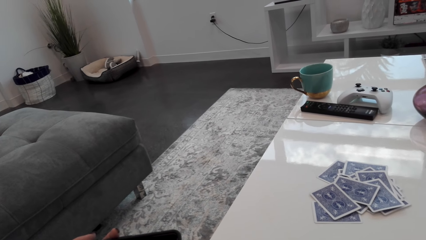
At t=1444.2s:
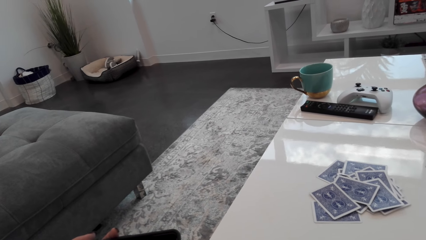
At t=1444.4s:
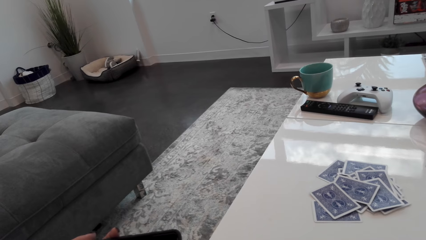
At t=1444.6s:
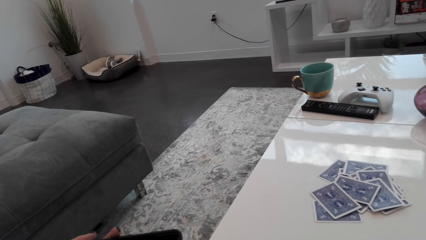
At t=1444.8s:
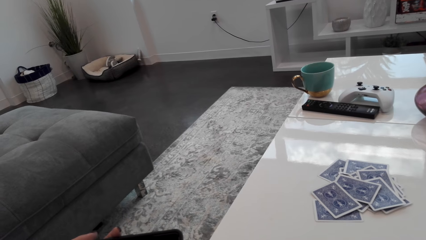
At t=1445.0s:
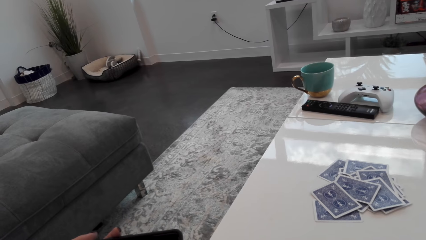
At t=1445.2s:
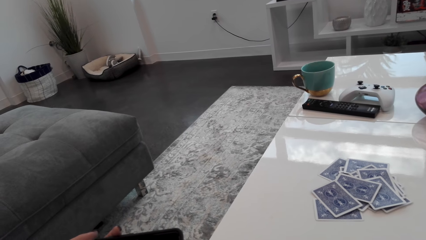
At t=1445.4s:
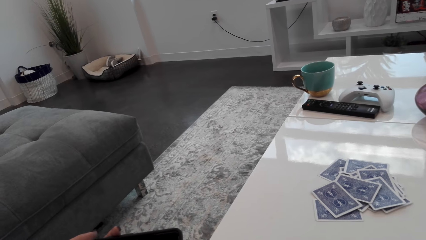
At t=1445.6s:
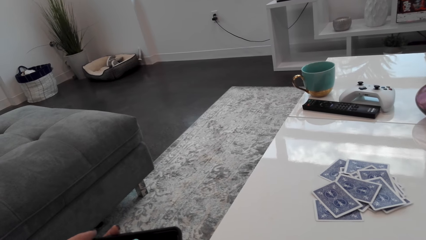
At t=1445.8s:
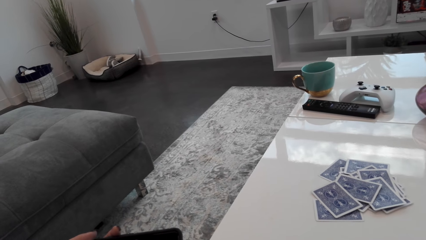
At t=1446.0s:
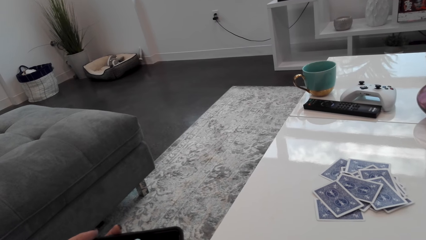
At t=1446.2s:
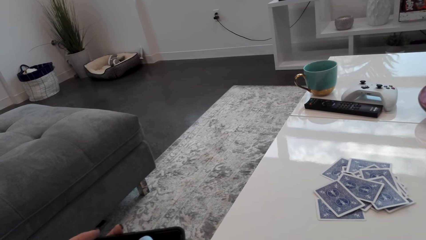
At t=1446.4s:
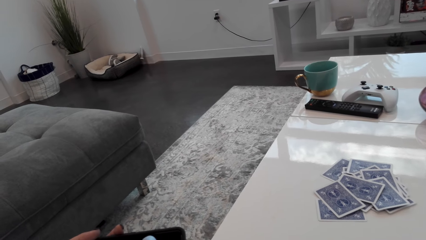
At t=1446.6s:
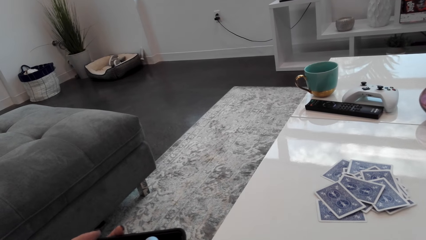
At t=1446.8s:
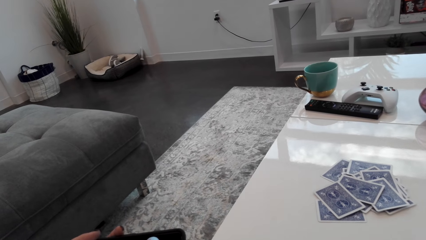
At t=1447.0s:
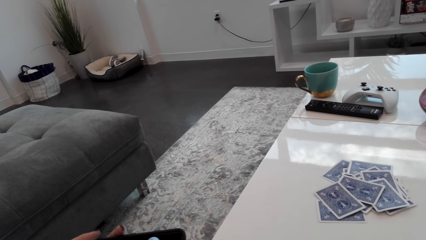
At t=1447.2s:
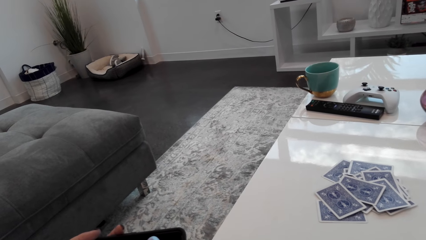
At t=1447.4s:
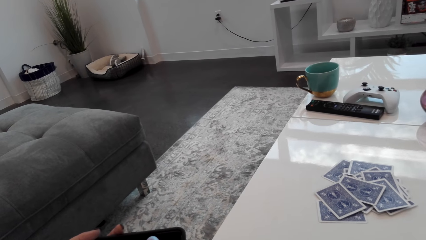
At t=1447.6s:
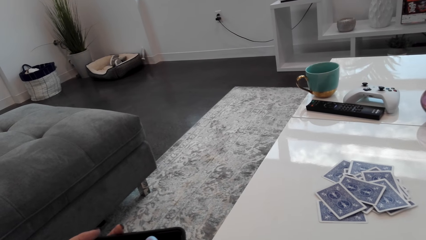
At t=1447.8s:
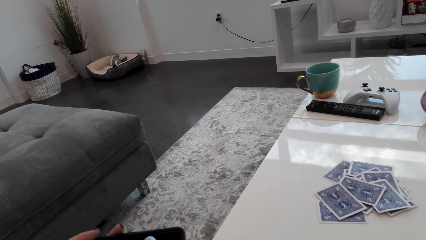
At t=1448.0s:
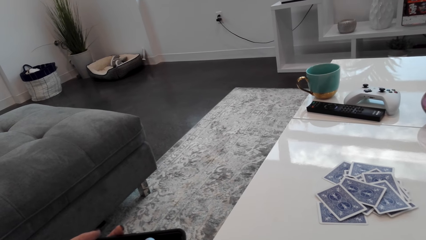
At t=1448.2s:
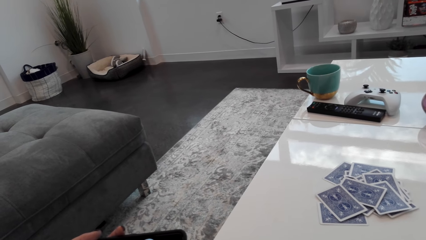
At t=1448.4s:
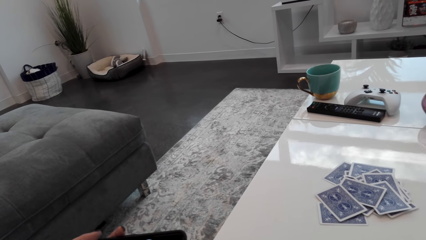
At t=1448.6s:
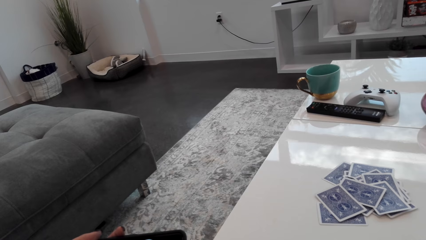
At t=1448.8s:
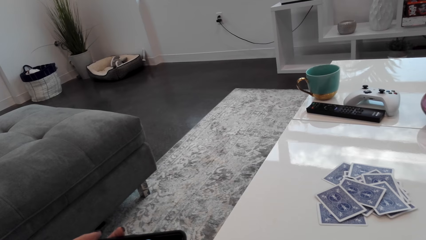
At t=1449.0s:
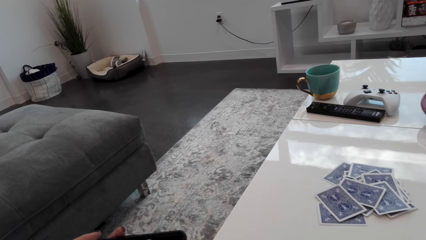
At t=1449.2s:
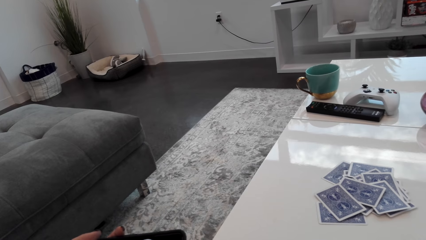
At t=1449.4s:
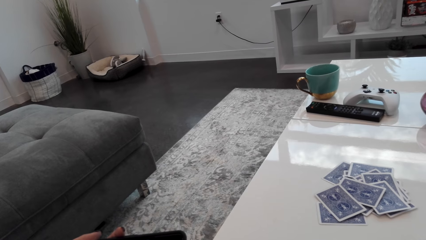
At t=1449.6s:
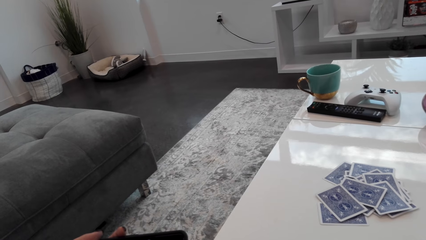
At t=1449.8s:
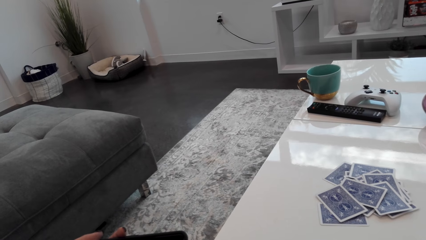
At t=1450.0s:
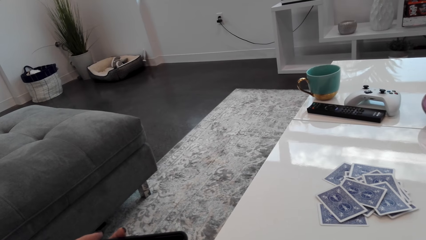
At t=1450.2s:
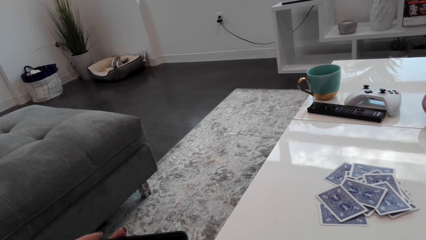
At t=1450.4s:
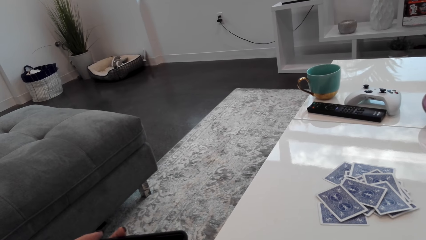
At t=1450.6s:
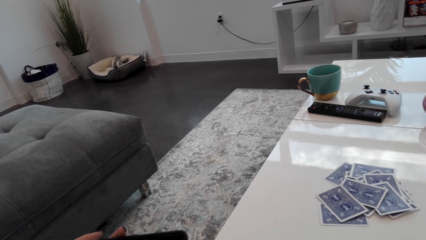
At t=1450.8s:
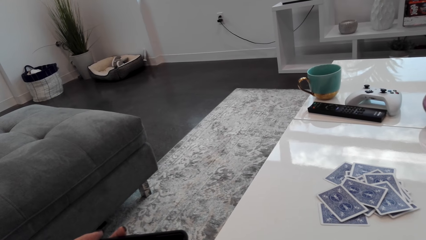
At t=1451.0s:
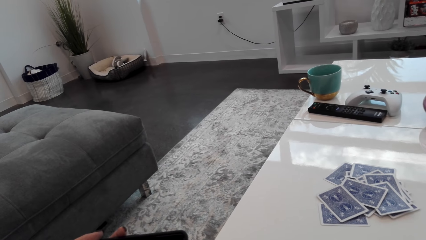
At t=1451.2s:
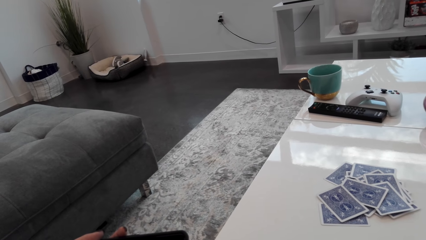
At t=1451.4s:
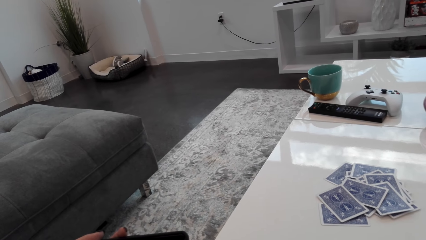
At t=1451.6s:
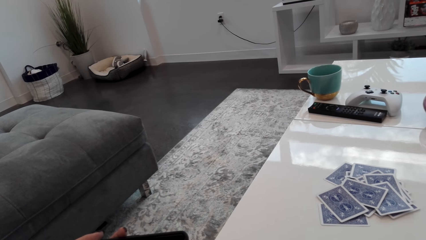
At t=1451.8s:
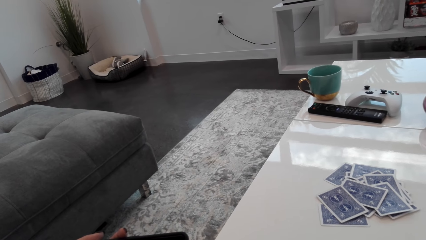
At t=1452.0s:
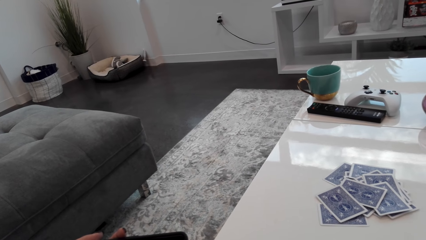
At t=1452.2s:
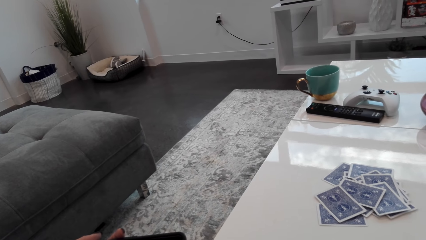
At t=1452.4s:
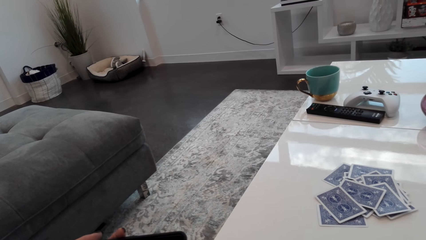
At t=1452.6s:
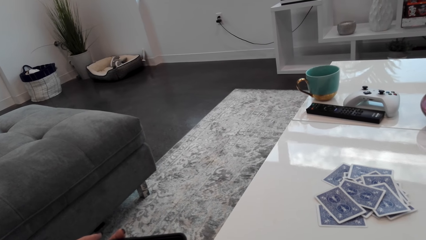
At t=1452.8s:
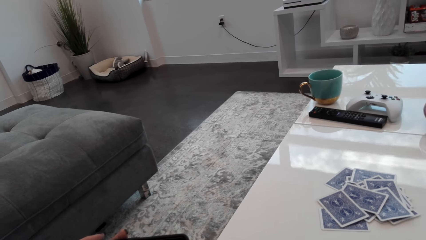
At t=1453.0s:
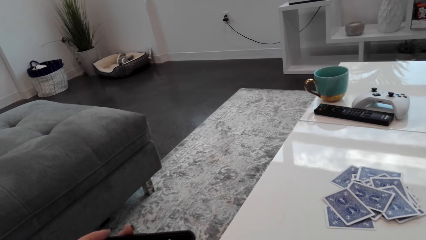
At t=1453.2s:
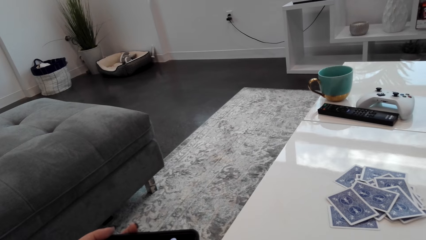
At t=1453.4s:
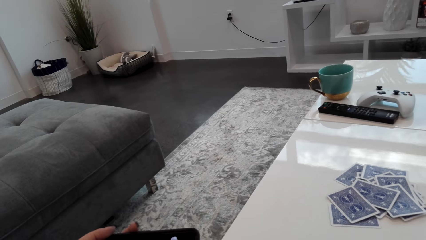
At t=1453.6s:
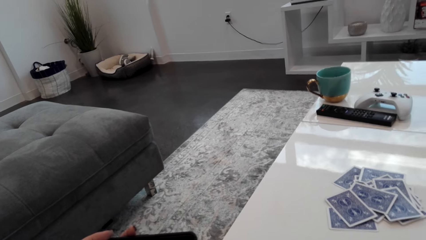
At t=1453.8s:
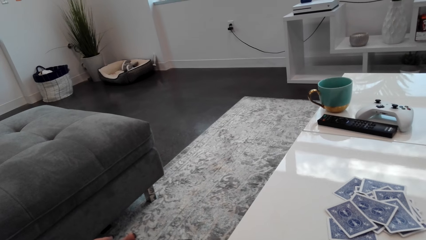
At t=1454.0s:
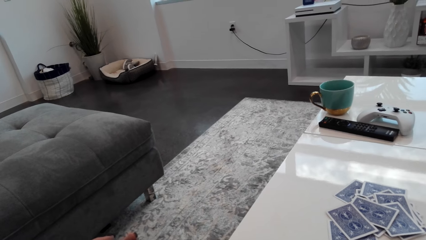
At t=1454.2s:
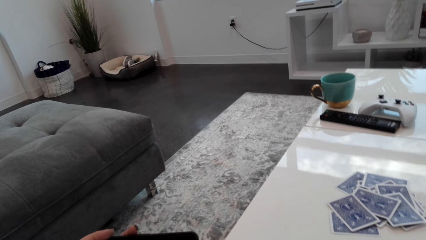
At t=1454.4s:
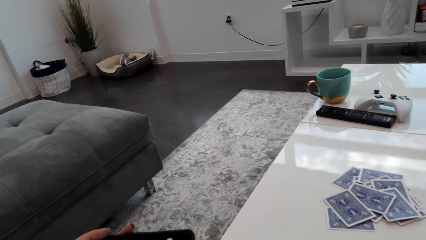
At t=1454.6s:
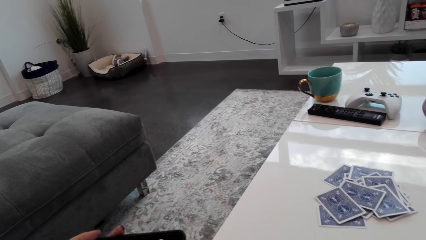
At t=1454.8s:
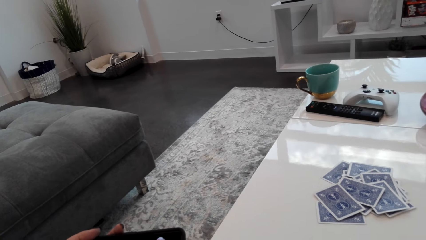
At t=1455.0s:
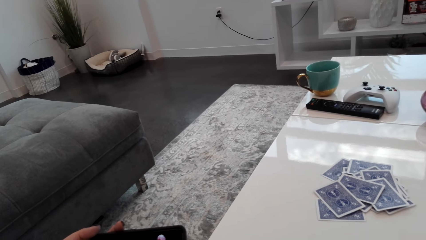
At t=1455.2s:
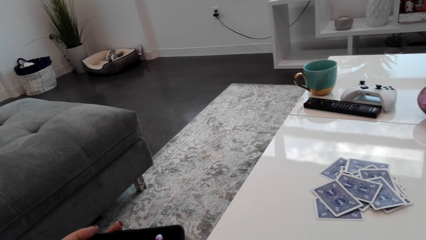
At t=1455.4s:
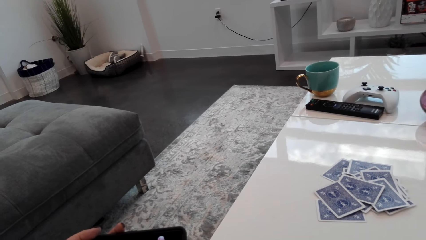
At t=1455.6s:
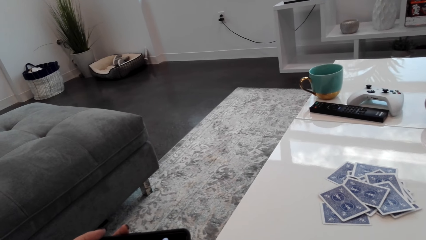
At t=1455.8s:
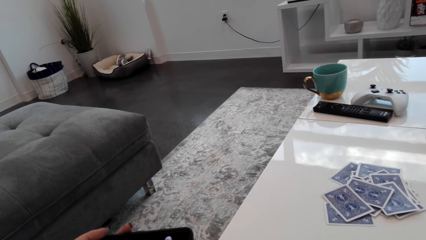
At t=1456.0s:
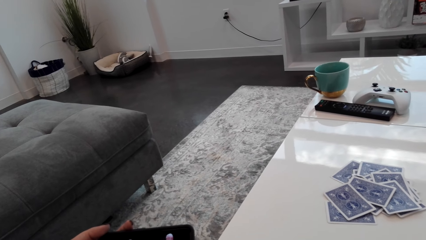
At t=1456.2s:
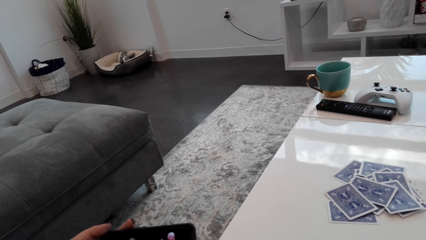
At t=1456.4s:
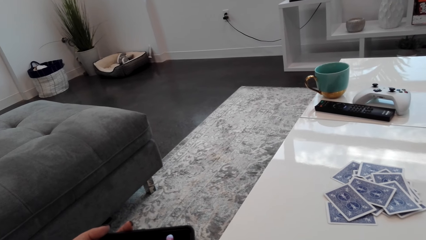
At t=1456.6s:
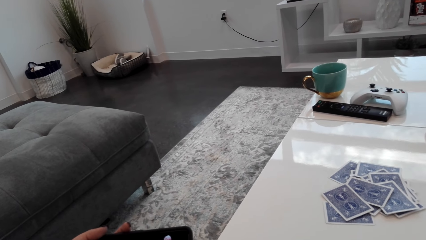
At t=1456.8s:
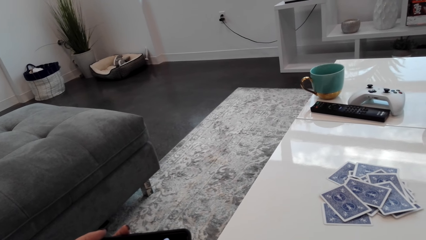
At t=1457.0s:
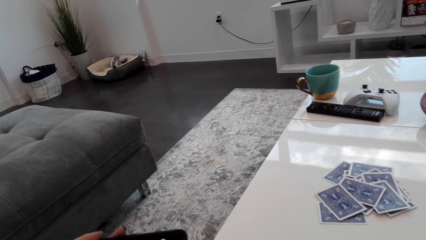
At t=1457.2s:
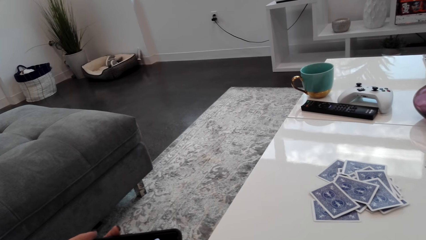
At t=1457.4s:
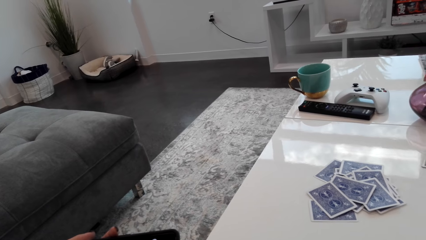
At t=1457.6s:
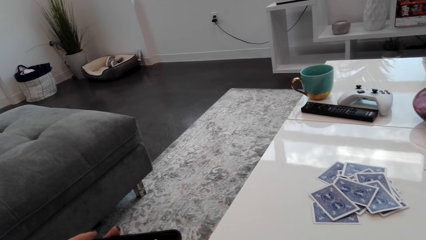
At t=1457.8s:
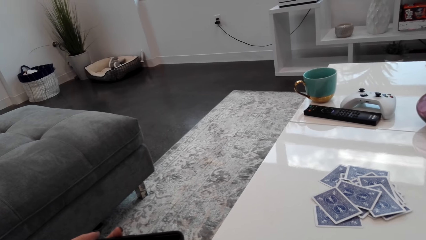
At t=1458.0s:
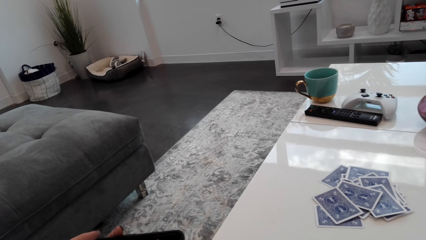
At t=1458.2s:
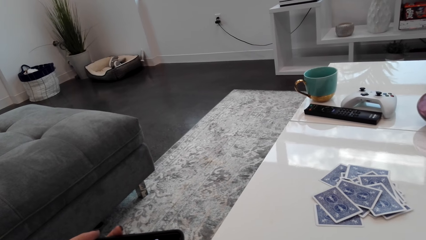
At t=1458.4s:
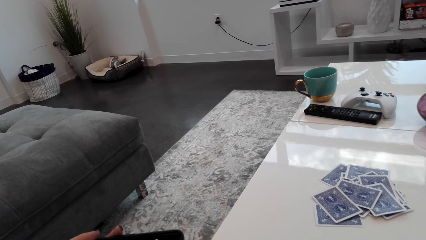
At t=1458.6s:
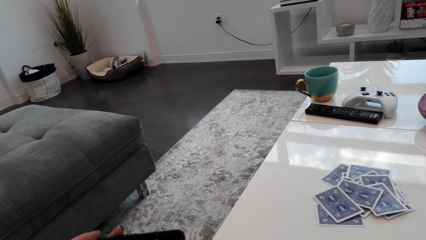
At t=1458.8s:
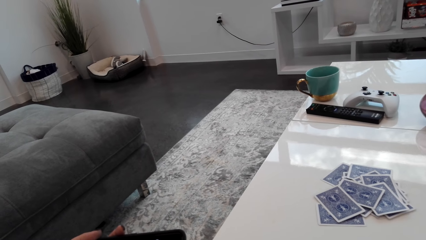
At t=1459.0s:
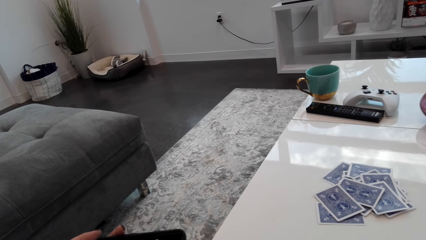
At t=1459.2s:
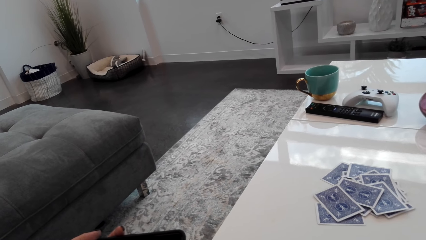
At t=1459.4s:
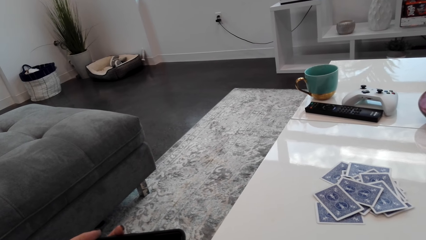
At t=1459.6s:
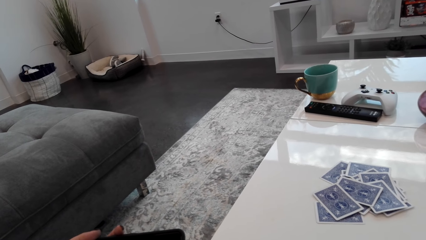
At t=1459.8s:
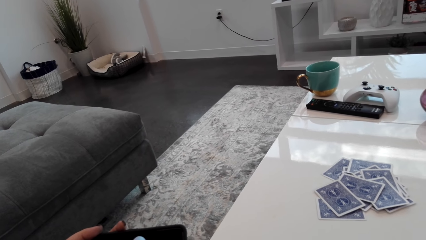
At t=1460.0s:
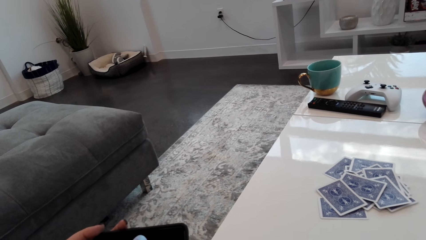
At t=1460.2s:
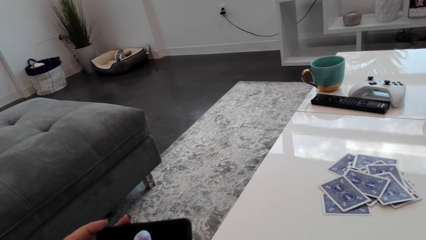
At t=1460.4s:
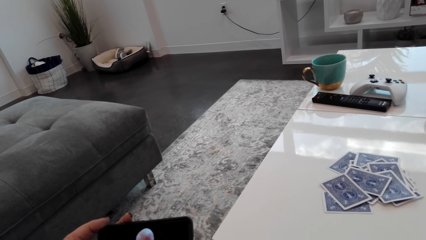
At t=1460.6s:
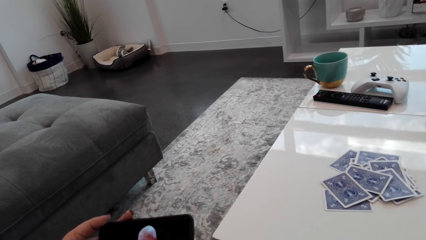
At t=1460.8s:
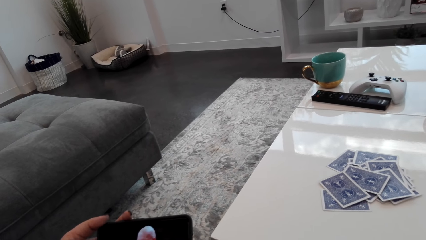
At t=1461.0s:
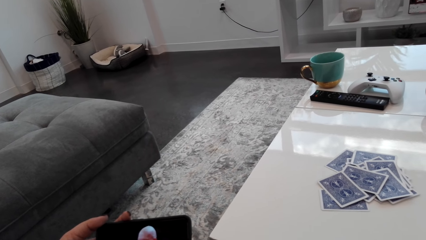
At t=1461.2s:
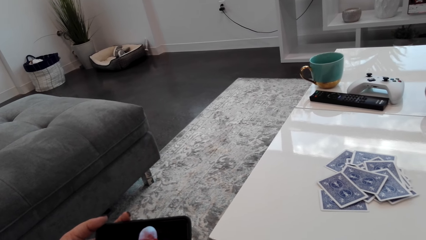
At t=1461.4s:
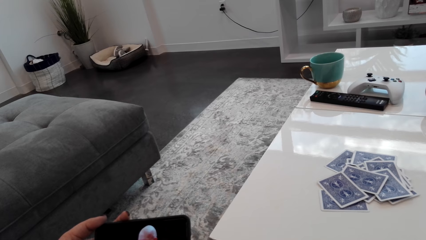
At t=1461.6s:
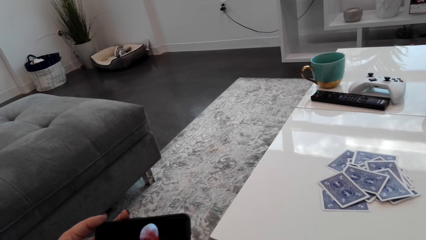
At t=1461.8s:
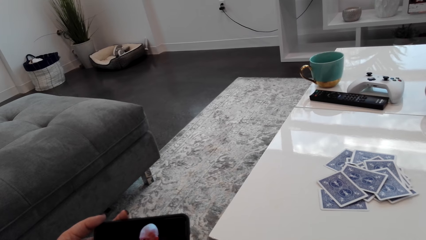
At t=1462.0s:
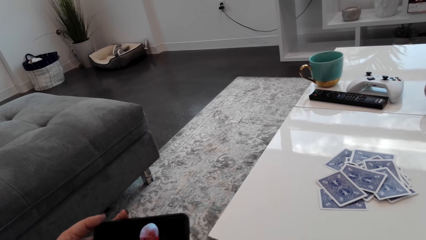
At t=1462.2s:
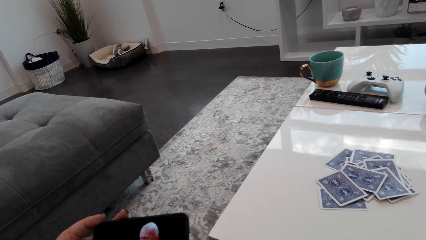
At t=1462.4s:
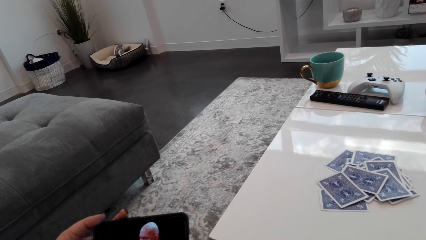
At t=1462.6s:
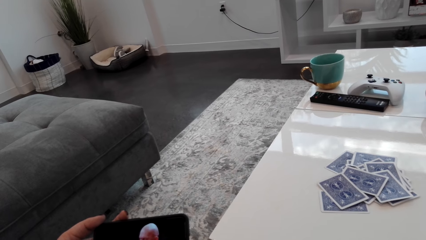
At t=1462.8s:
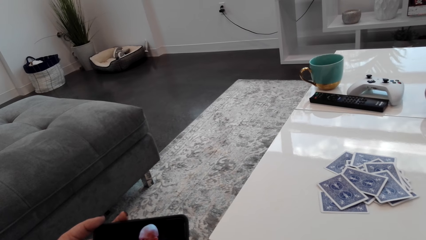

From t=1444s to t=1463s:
The camera wearer is watching. They are watching again.
